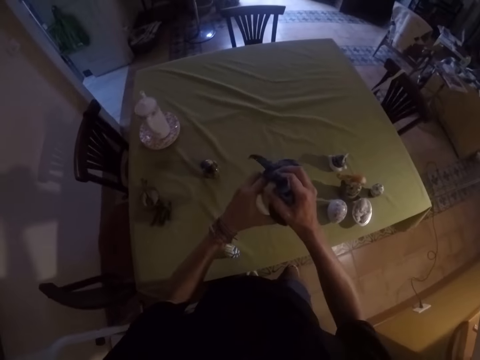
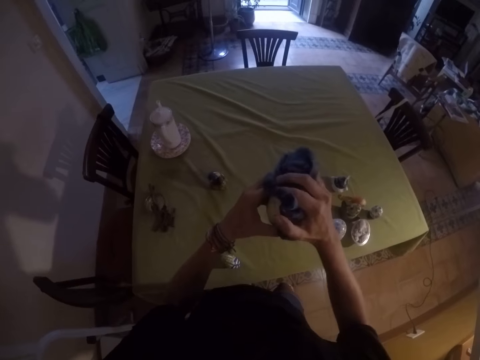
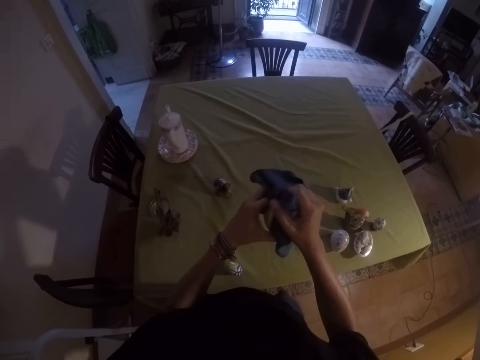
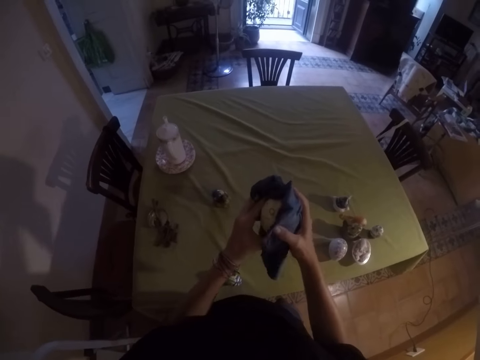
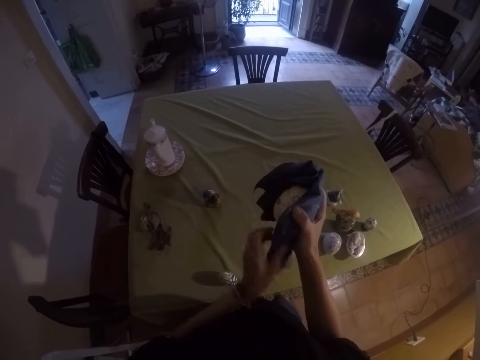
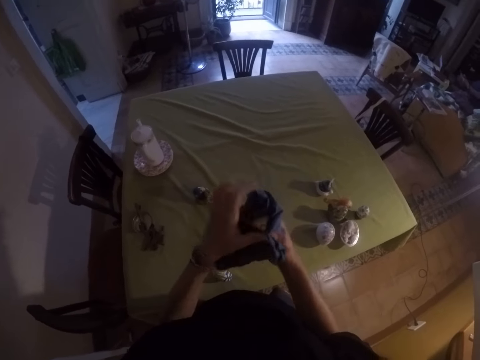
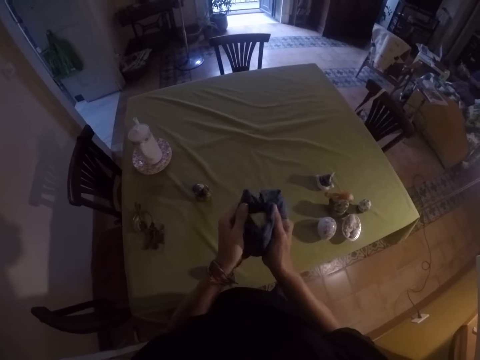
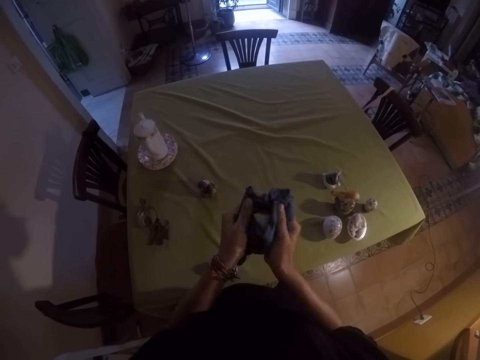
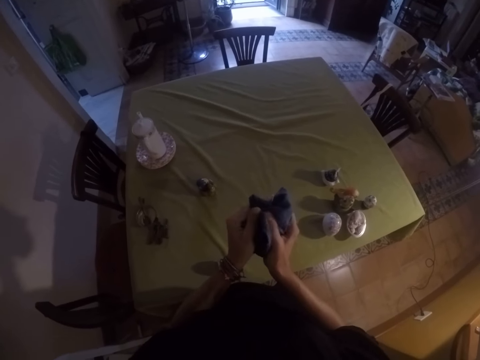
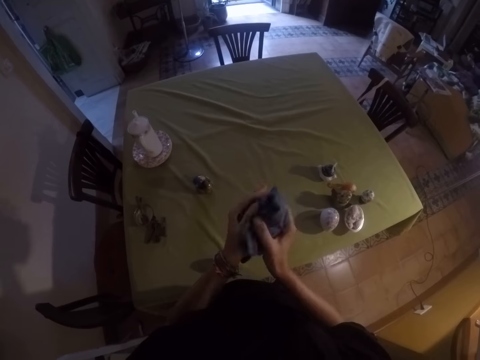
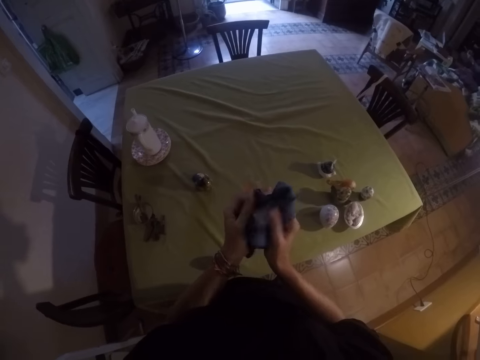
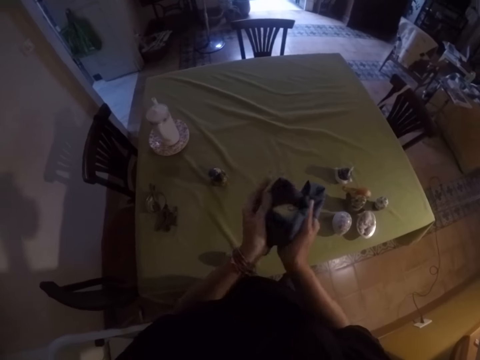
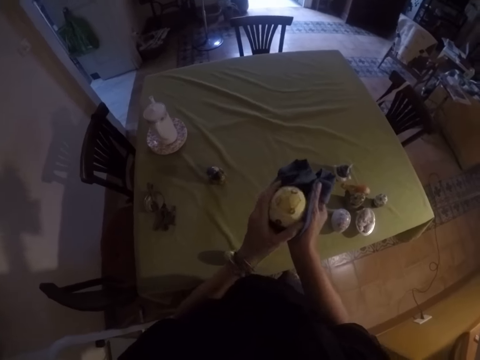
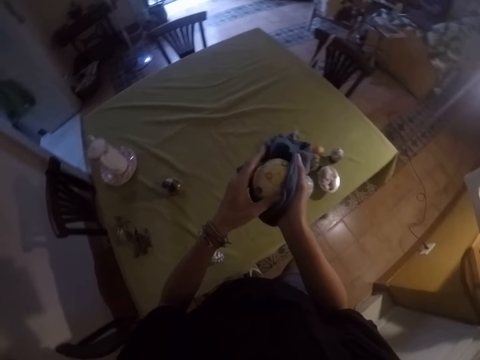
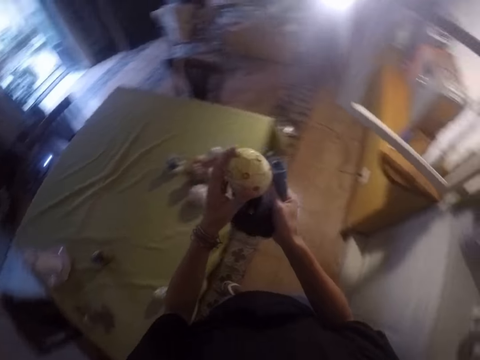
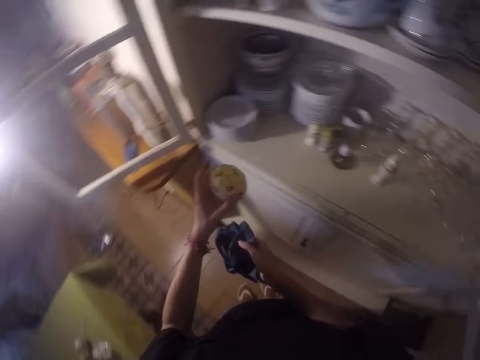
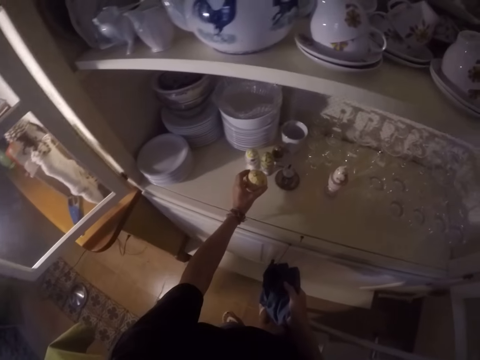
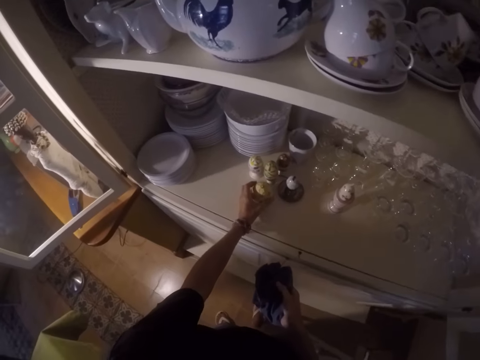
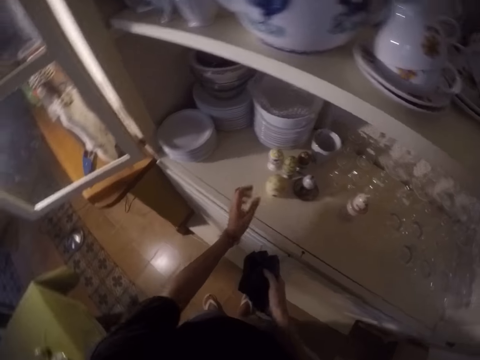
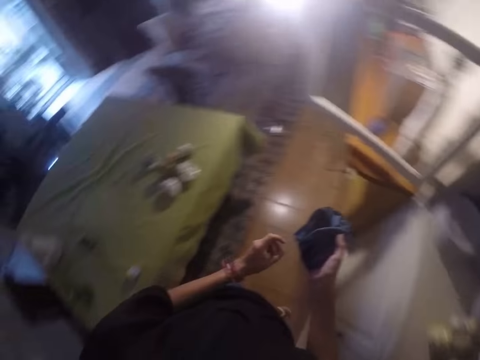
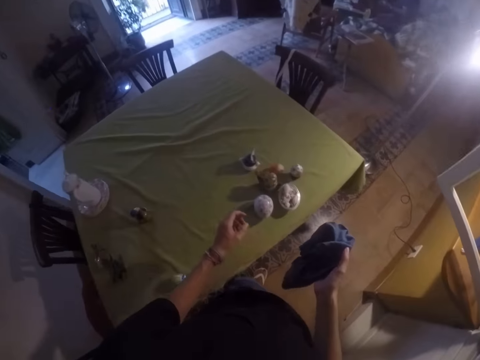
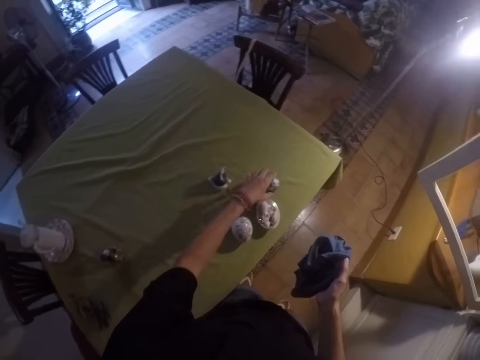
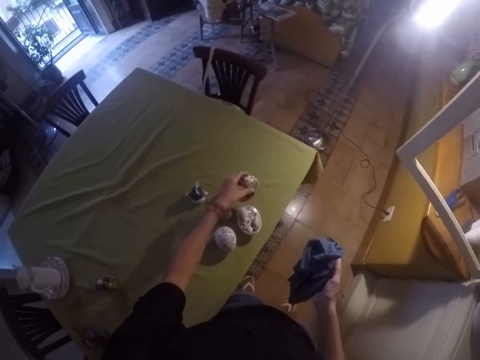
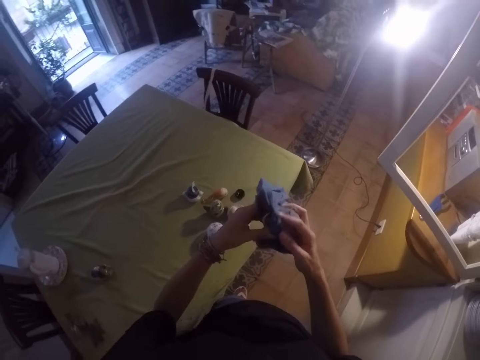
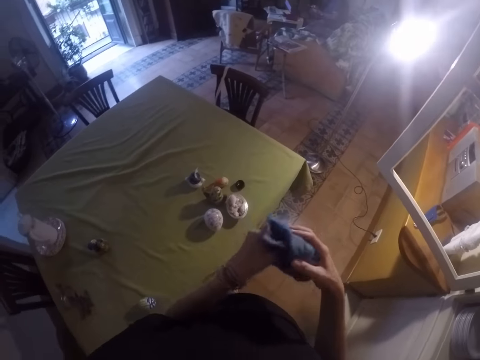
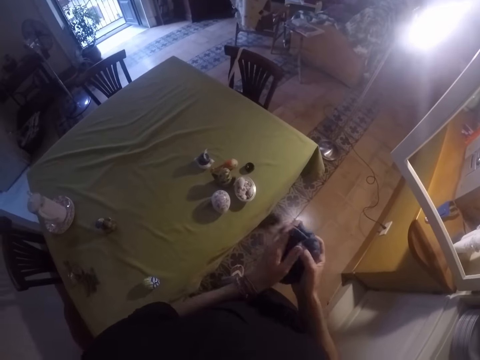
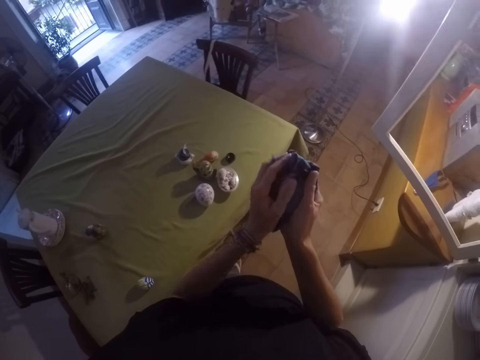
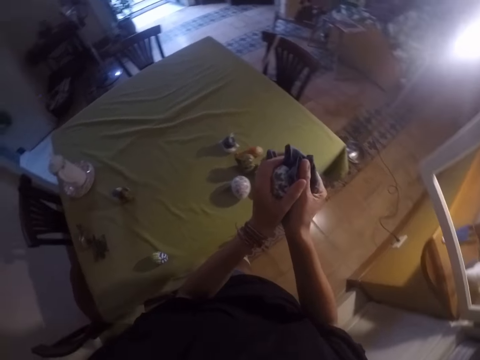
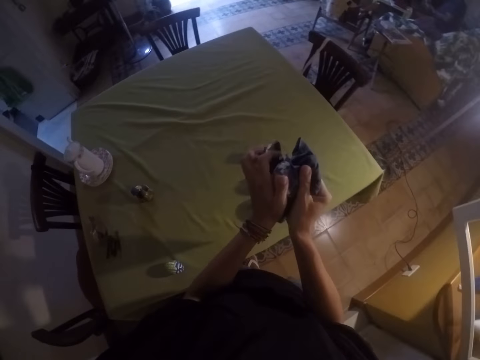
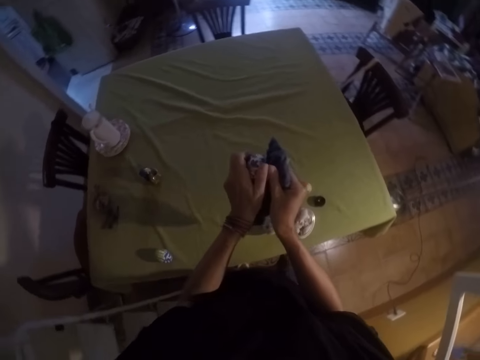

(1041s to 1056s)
The camera wearer picks a shell from the table. They wipe the shell with the towel. They place the shells in the cabinet. They move their hands. They pick a shell from the table. They wipe the shell with the towel.

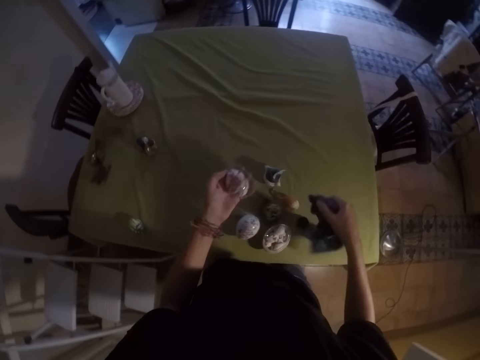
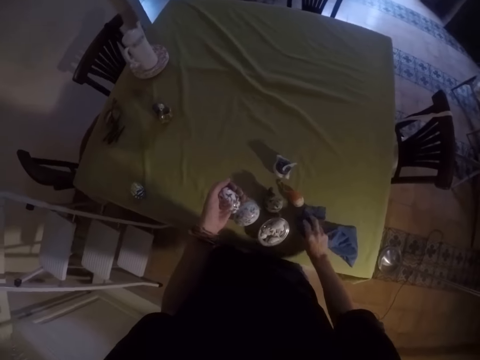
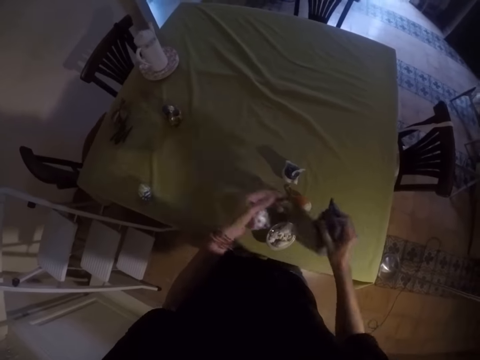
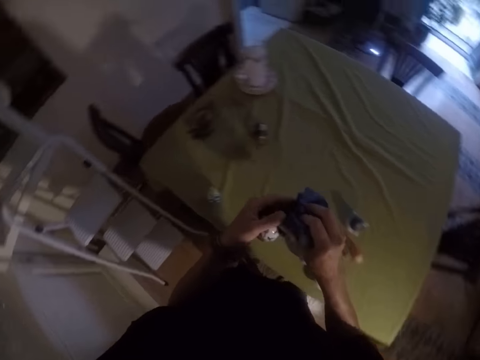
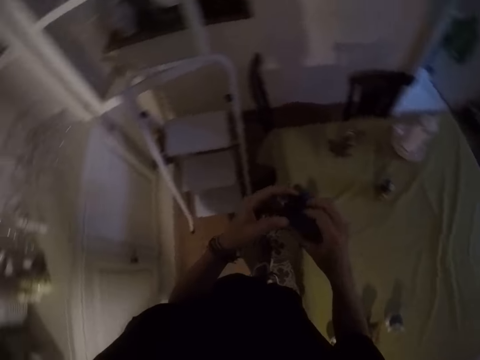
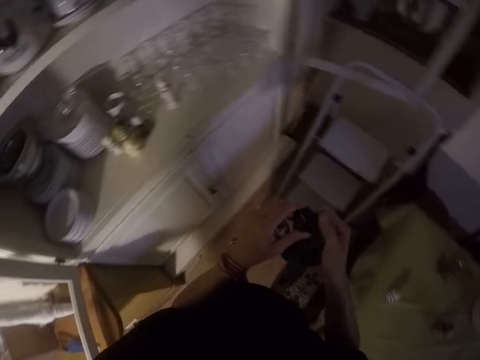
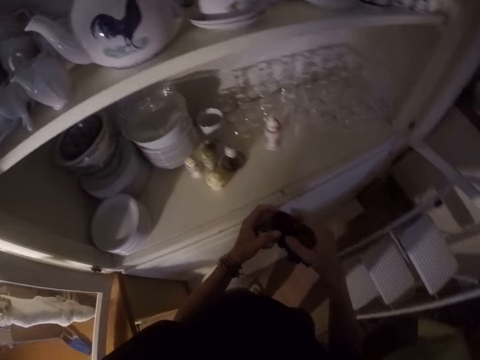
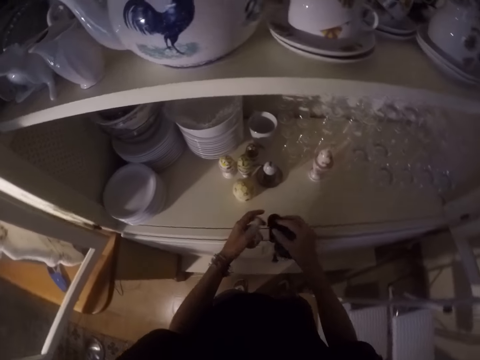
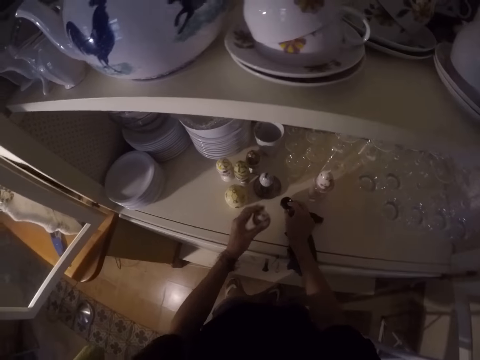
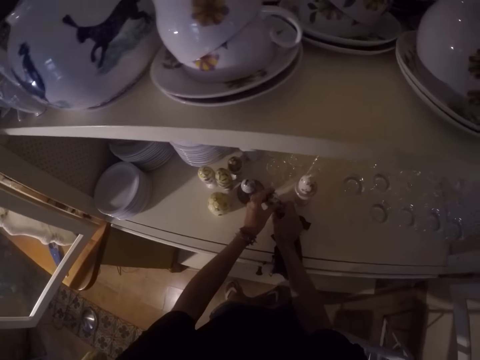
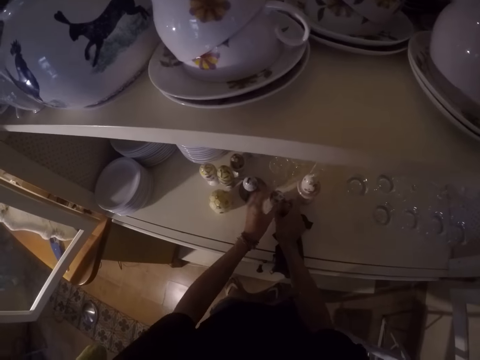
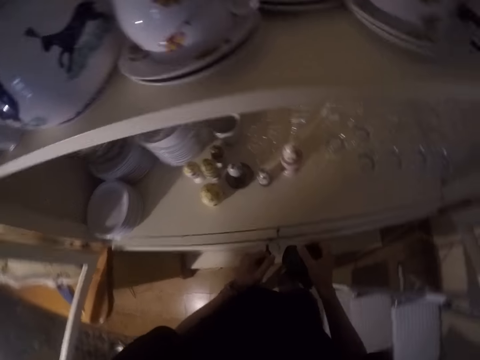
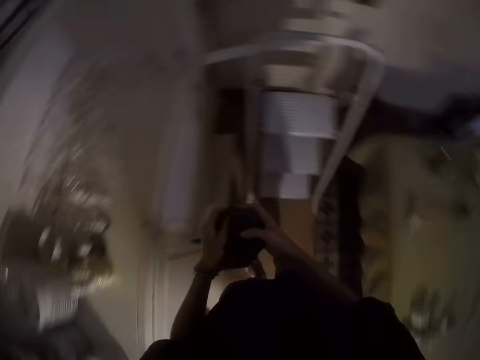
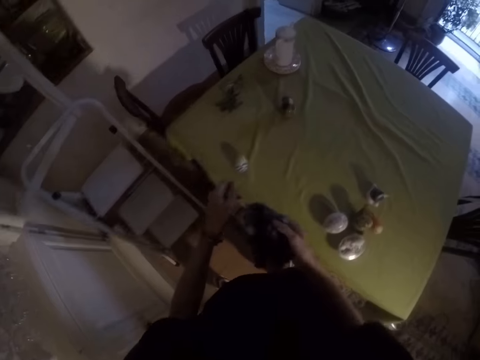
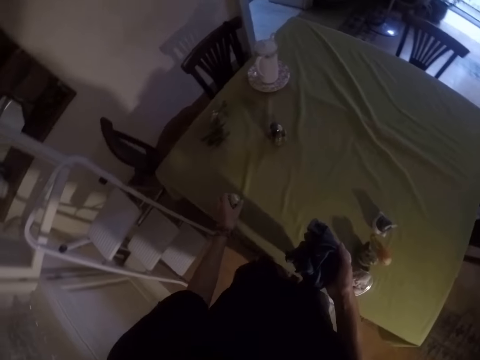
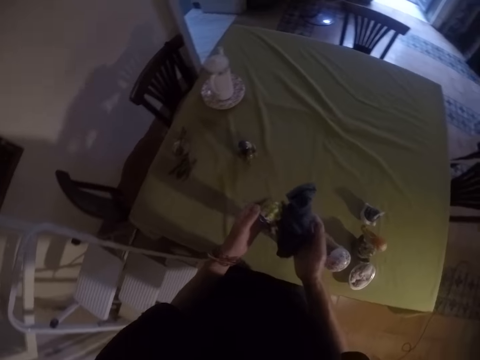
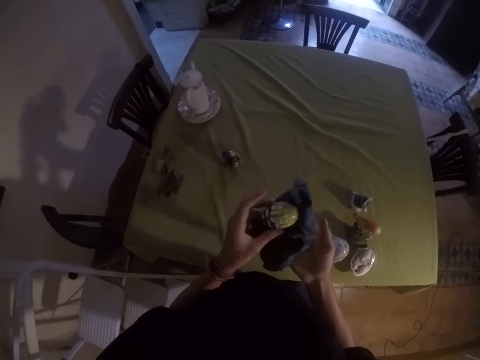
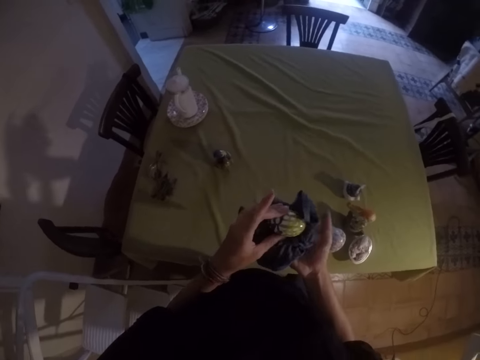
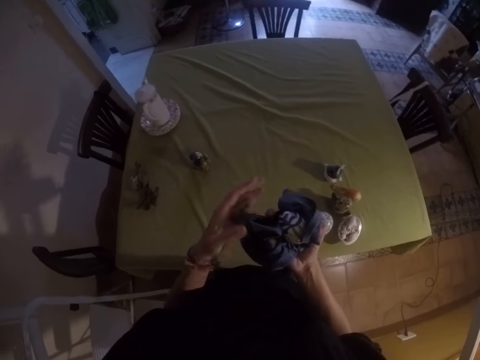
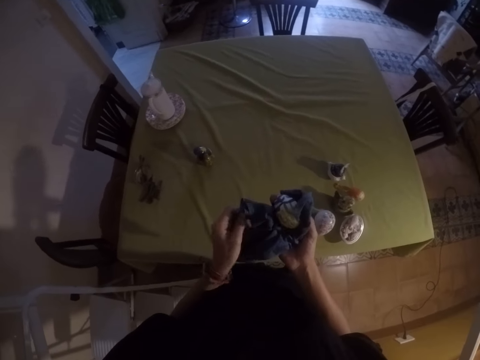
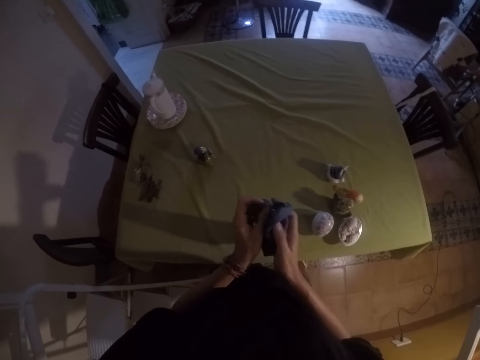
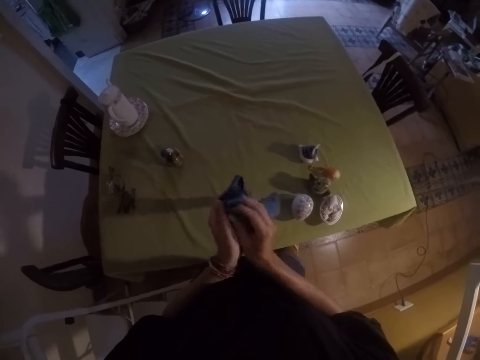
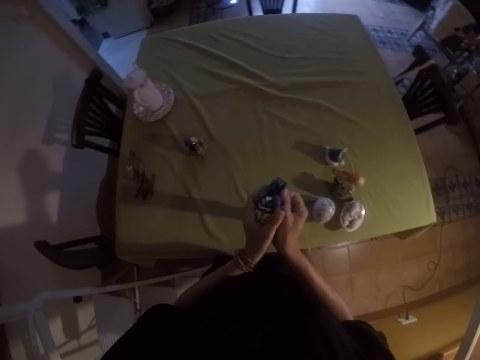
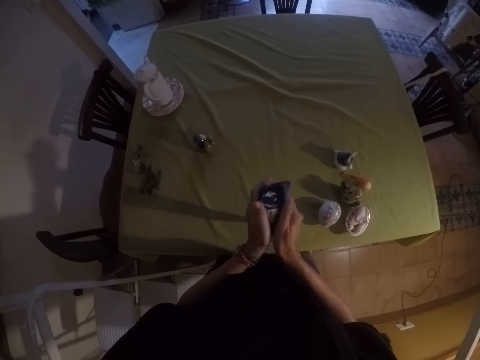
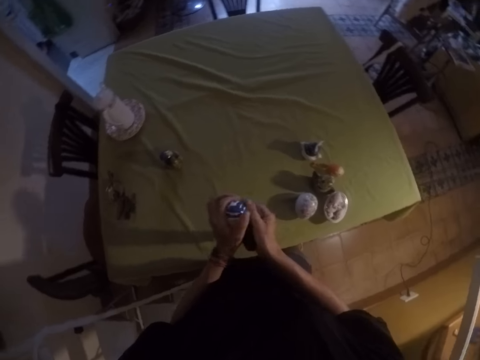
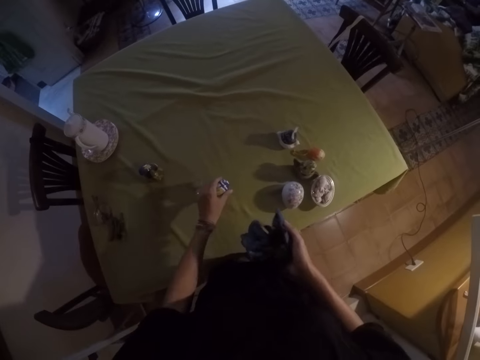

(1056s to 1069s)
The camera wearer picks a shell from the table. They wipe the shell with the towel. They walk around the house. They place the shells in the cabinet. They put the shell on the other shell. They move their hands. They pick a shell from the table. They wipe the shell with the towel.
